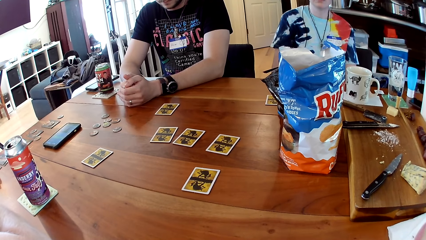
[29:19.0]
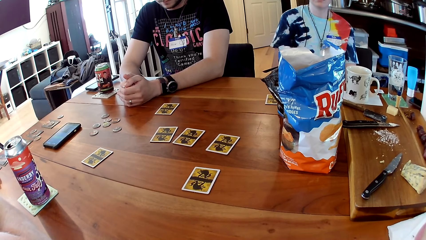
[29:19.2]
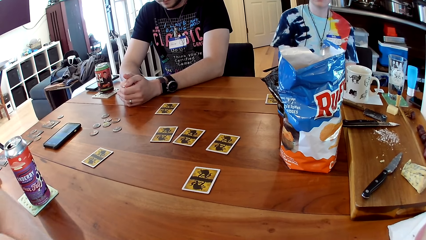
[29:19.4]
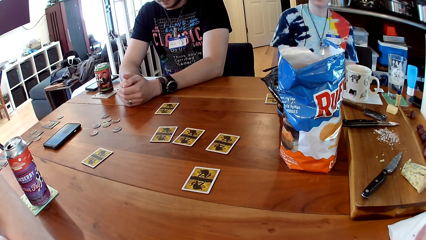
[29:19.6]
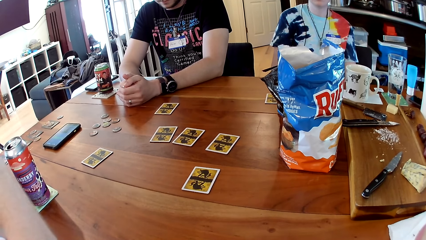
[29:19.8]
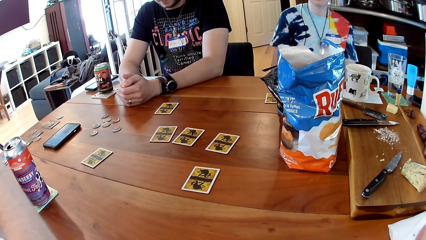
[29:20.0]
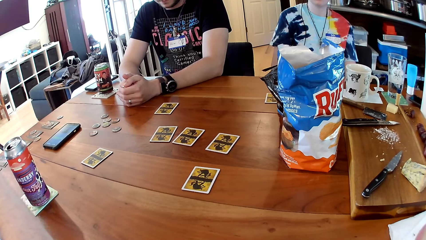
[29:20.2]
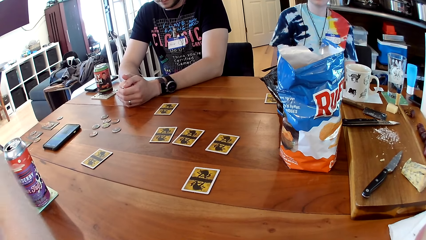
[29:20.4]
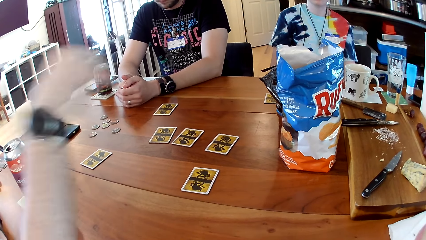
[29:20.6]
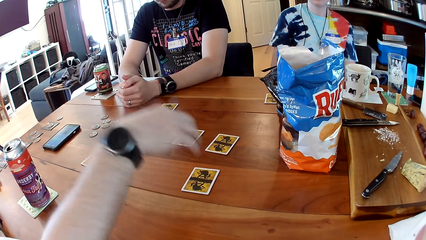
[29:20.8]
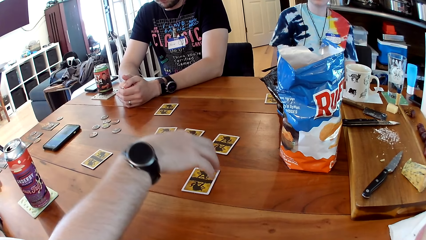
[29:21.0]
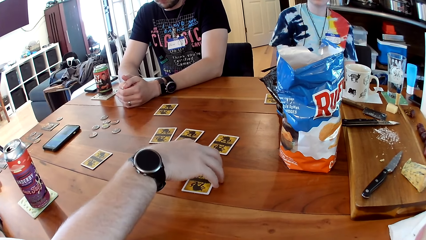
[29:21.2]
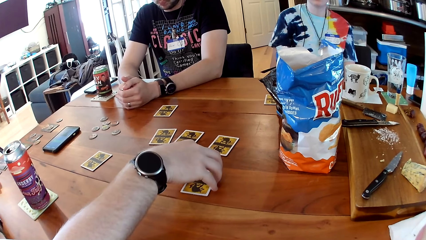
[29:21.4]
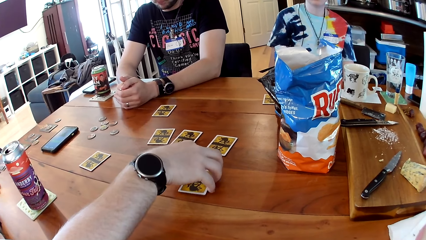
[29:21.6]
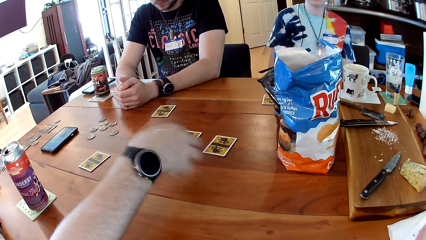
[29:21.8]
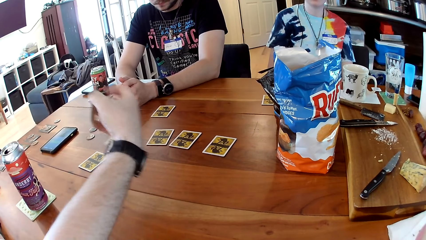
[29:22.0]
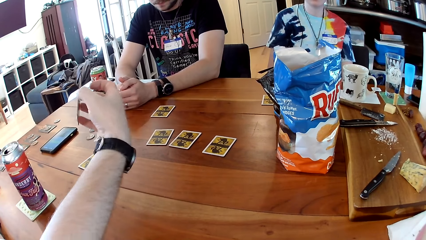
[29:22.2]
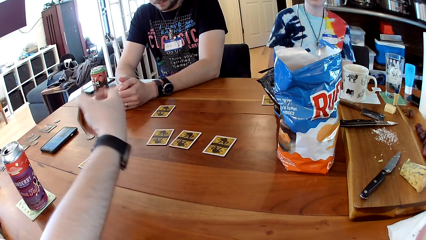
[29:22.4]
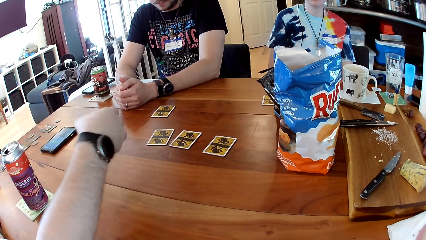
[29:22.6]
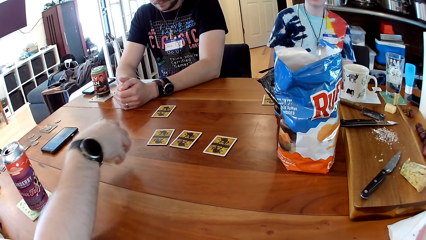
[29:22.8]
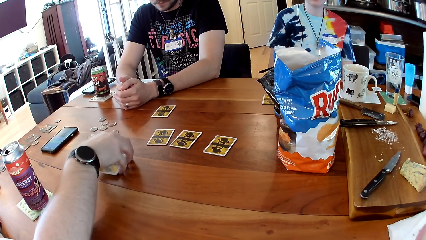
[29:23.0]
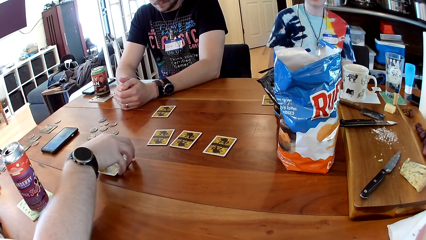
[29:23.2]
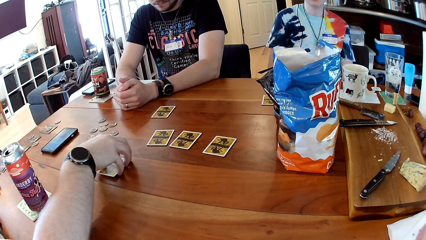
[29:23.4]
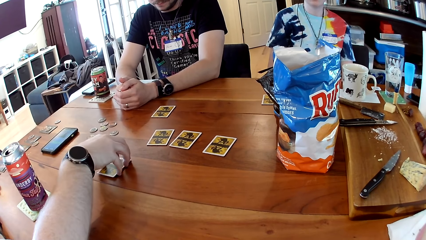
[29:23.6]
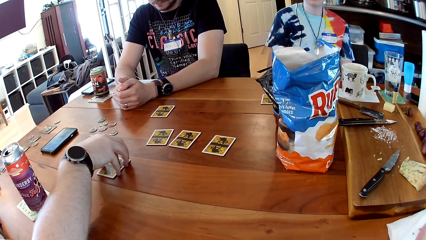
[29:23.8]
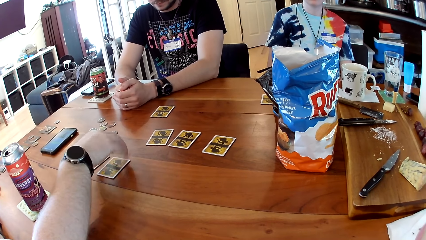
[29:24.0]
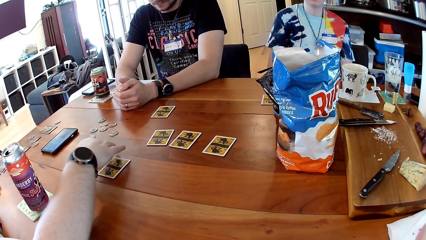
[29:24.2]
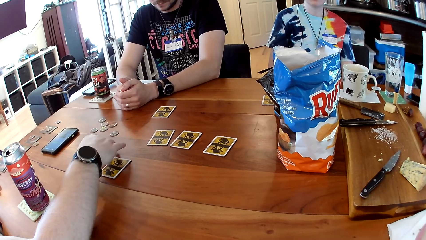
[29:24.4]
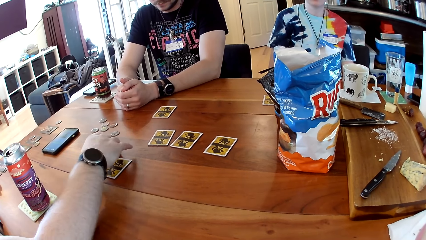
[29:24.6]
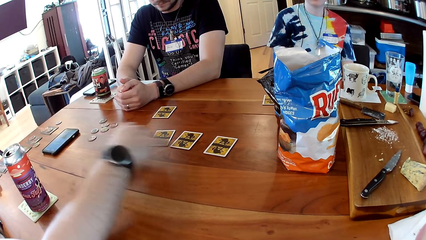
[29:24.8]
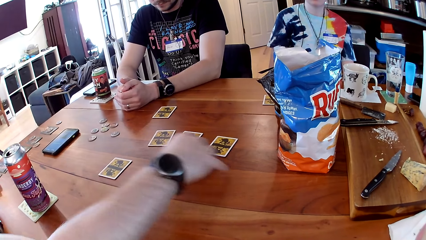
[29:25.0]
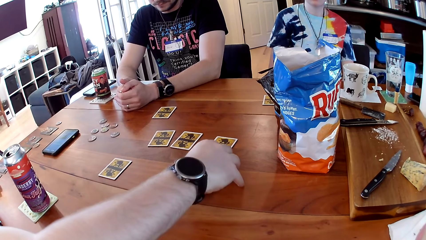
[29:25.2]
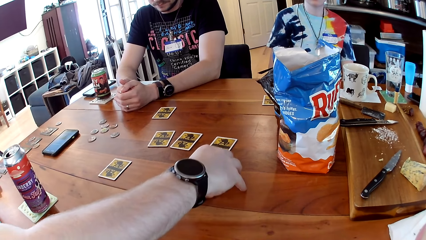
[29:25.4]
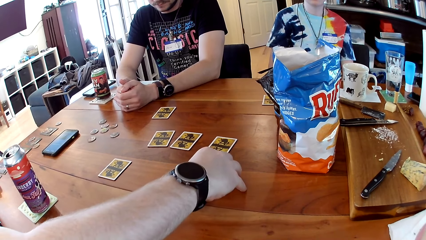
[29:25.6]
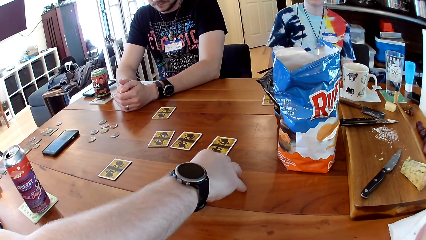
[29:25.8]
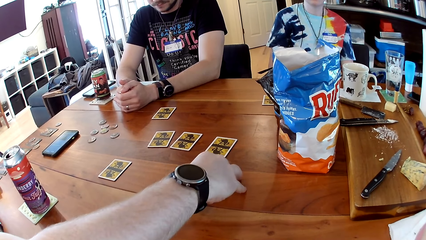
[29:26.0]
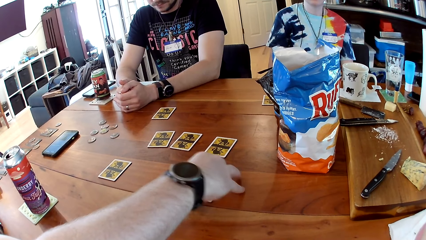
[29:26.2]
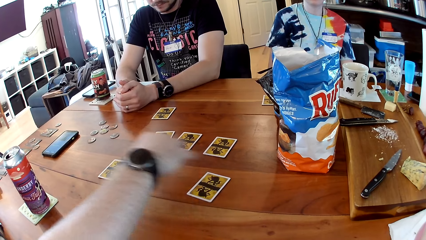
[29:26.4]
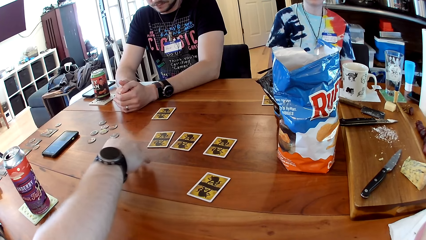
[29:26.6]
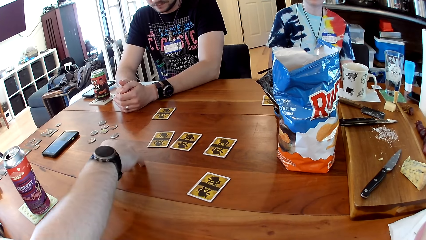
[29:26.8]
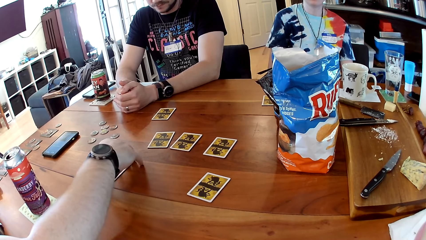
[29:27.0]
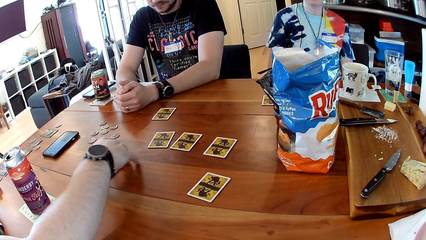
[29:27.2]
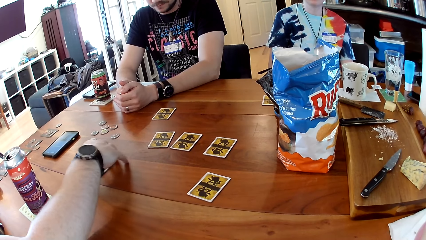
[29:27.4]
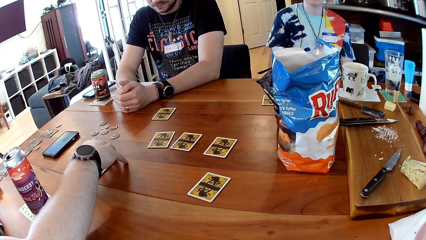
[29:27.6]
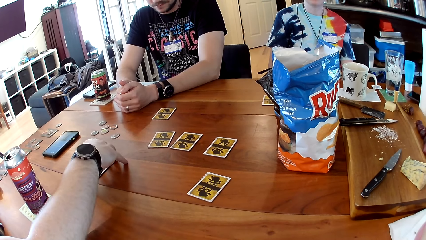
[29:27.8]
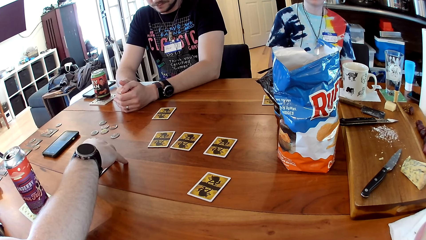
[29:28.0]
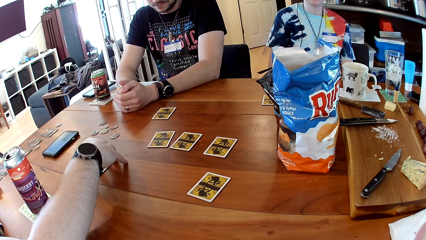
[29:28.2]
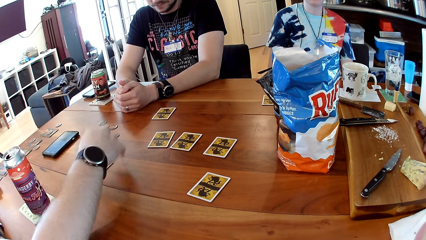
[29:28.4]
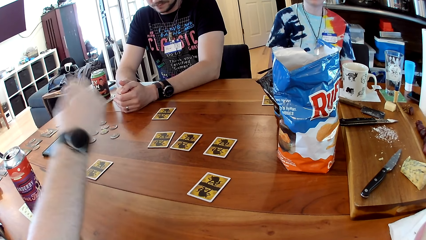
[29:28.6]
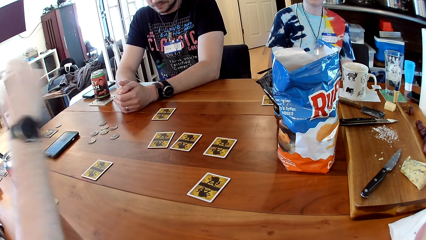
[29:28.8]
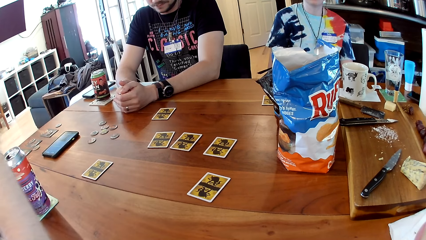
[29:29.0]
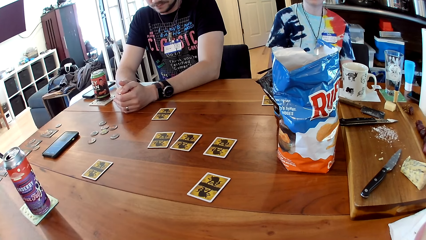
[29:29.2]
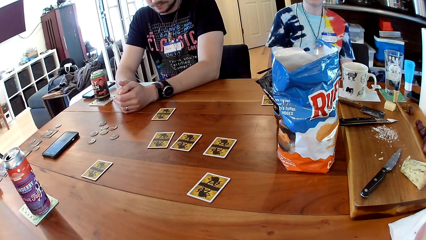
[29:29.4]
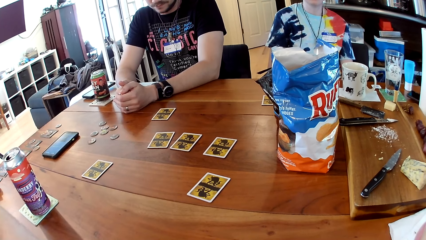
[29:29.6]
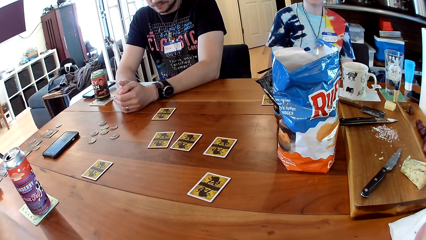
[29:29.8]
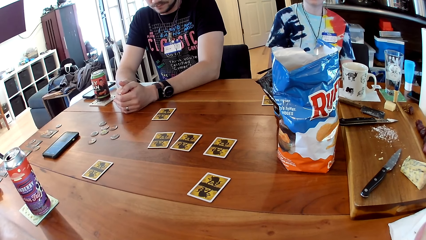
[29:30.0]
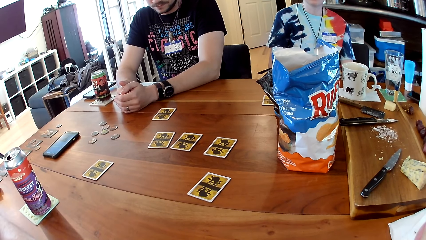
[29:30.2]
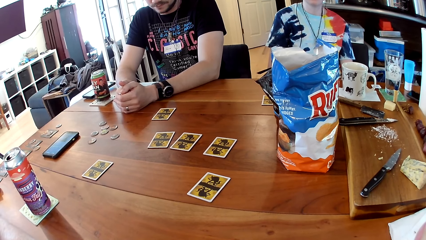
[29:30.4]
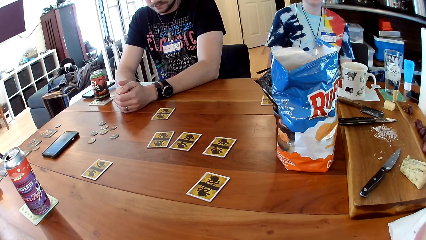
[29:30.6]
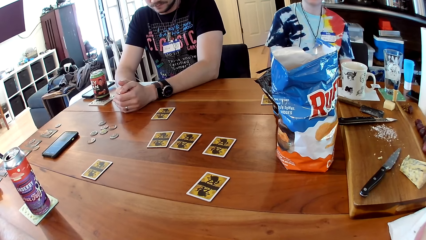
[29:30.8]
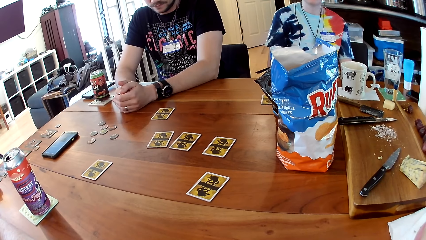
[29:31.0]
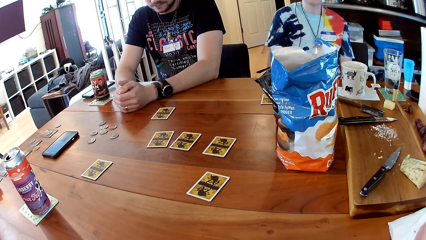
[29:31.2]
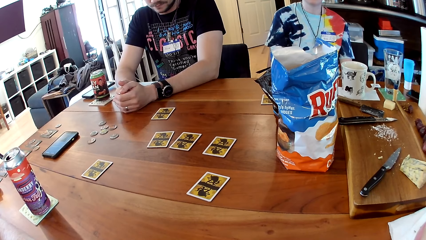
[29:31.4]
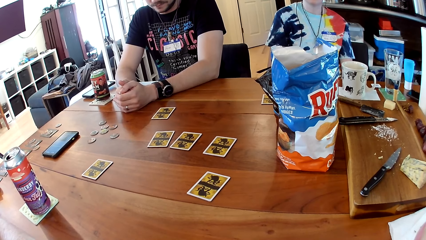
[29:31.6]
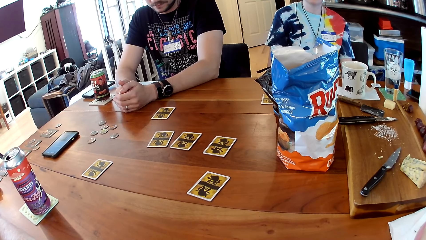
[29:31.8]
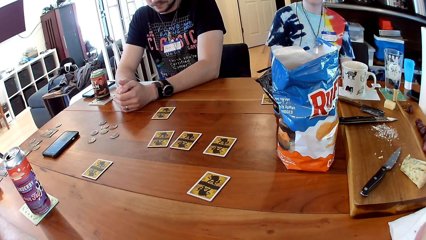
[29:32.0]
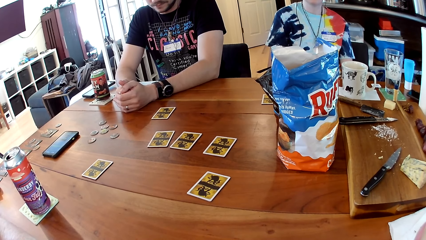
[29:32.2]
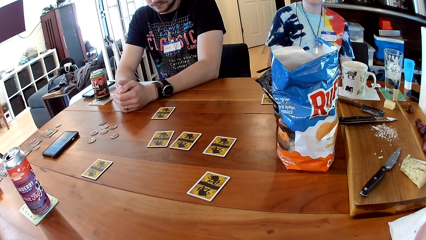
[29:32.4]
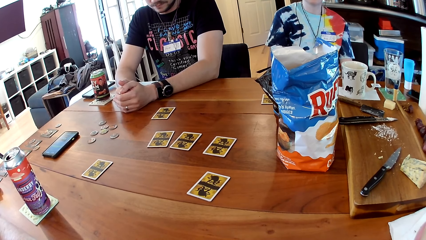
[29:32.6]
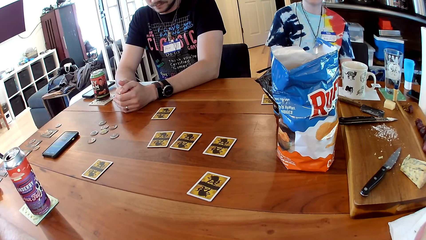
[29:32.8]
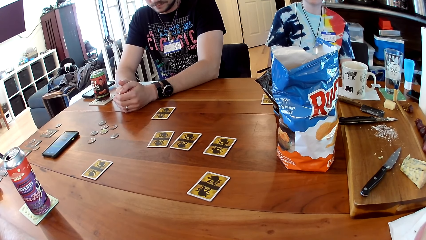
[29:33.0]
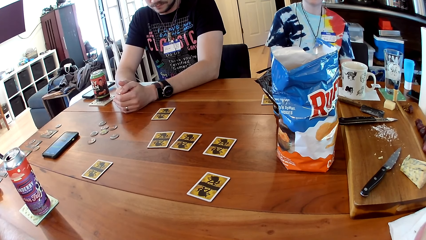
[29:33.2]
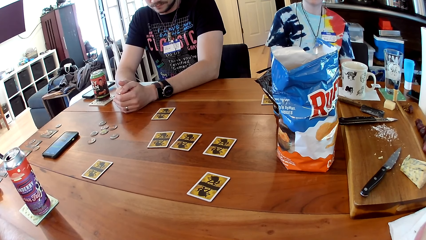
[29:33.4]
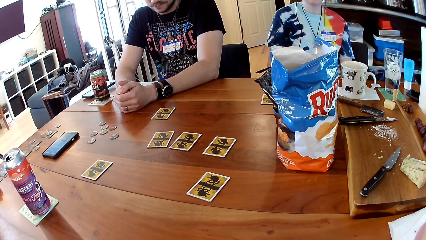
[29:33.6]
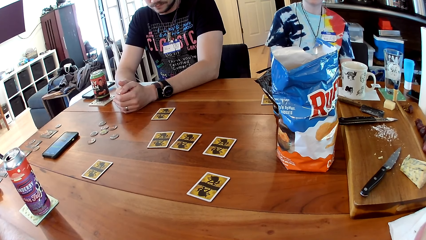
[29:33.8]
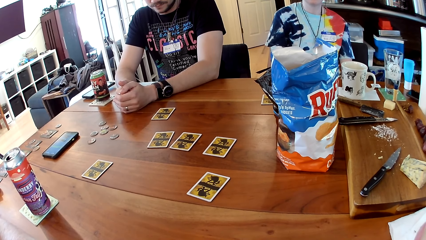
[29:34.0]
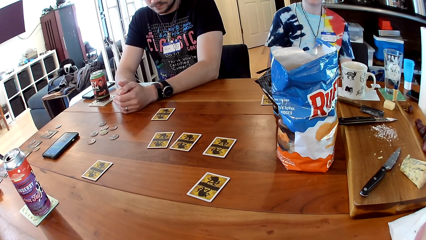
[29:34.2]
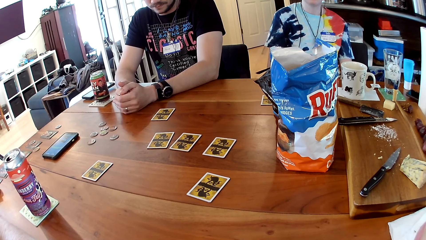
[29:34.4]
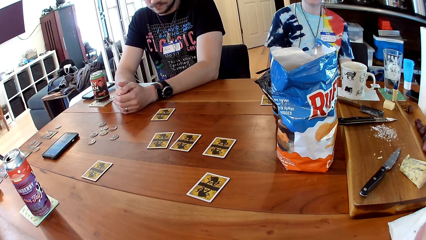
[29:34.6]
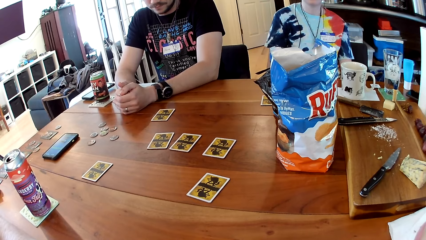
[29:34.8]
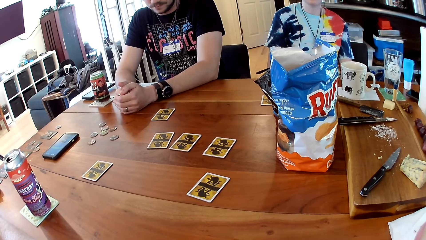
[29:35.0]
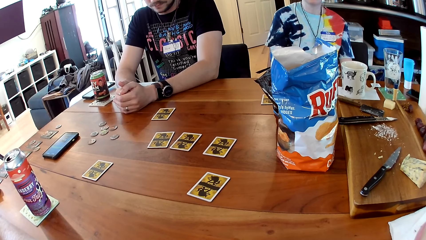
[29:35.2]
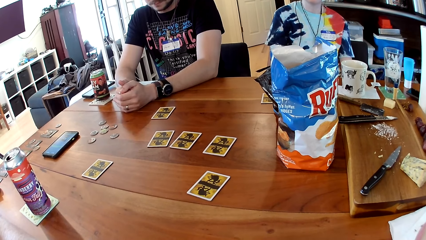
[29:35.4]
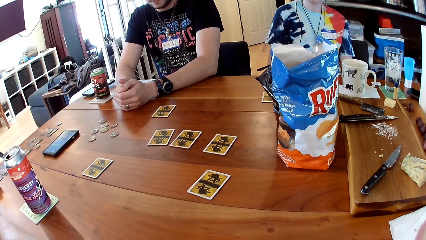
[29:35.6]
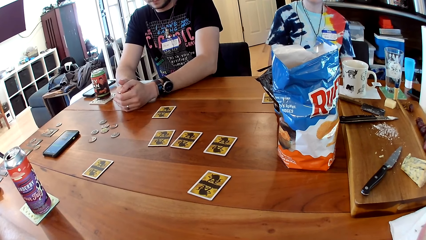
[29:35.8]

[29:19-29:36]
The man picks a card from the table with his right hand. He drops the card on the table with his right hand. He picks the card from the table with his right hand. He drops the card on the table with his right hand. He slides the card on the table with his right hand.
